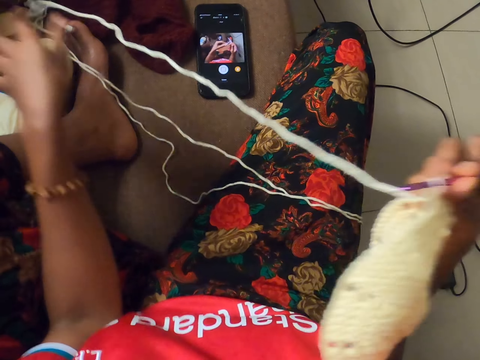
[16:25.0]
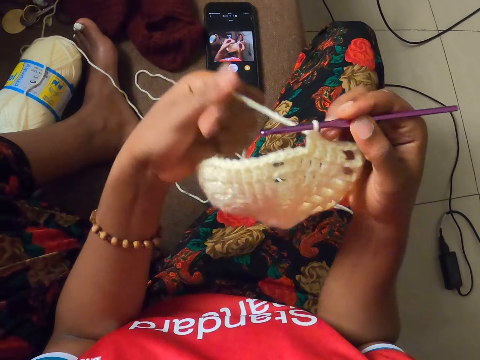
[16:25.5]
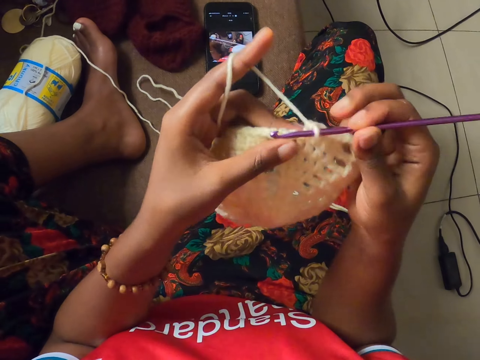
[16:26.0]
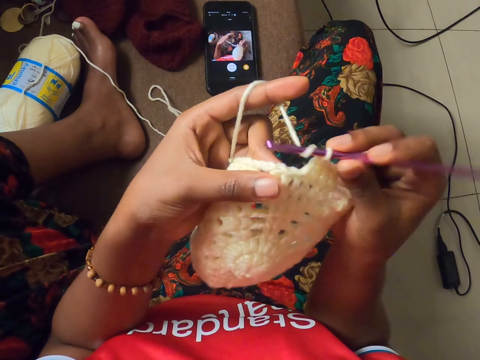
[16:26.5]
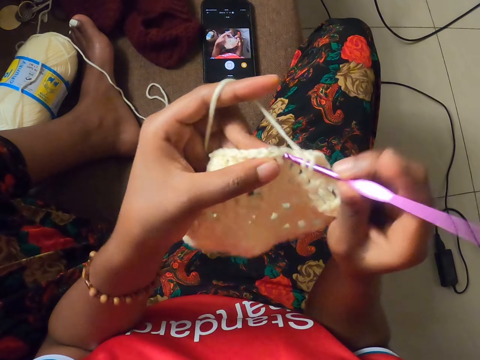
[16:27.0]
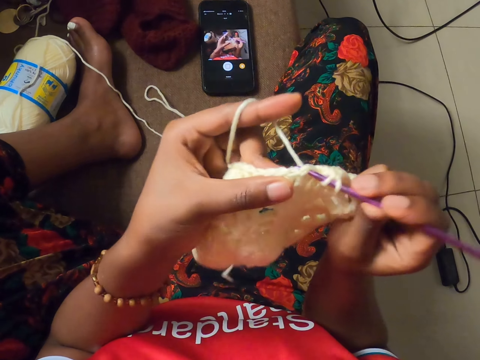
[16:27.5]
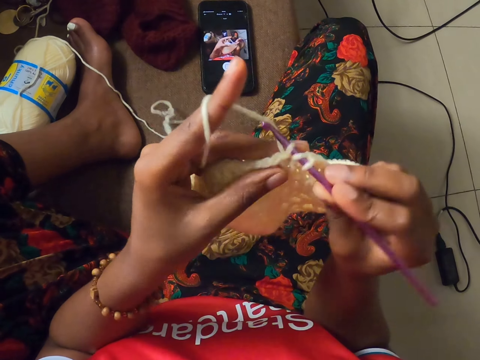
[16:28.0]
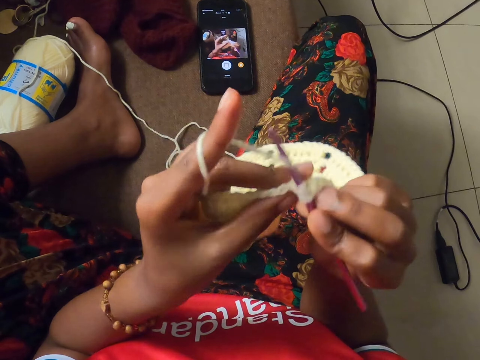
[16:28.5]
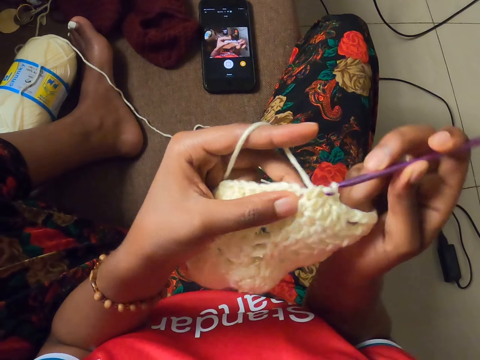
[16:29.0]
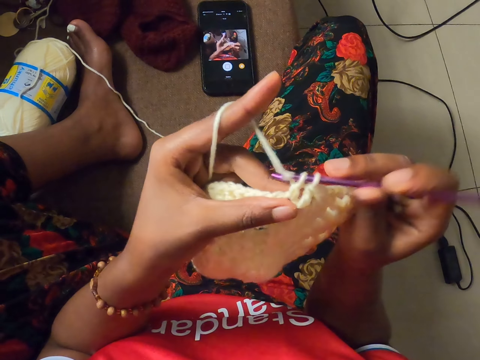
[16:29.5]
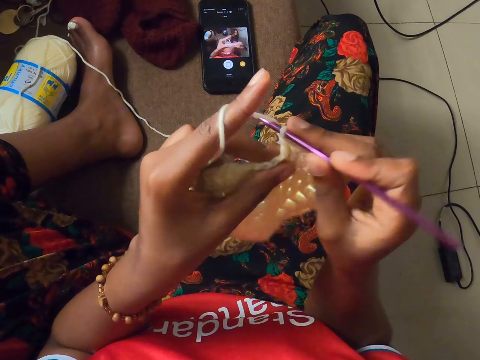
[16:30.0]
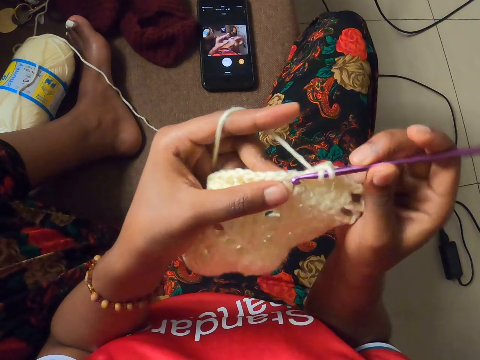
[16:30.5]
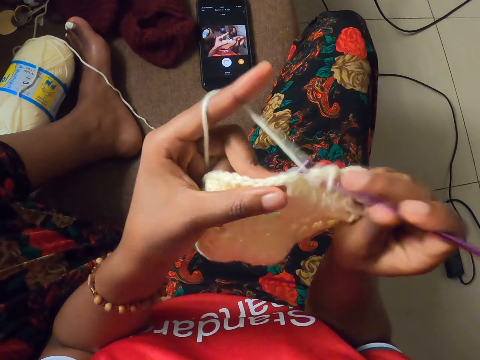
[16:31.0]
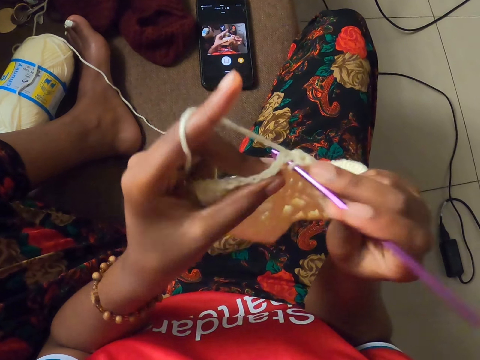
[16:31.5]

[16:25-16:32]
The camera wearer crochets the craft with a crochet hook in her right hand.

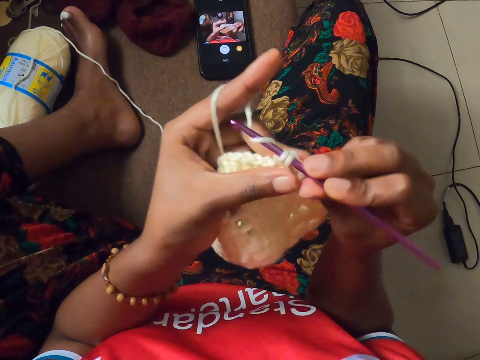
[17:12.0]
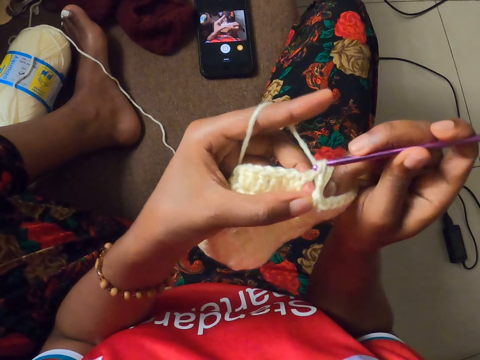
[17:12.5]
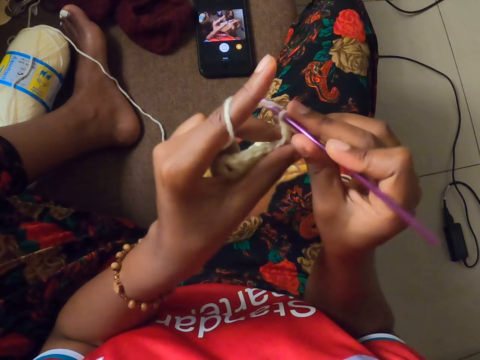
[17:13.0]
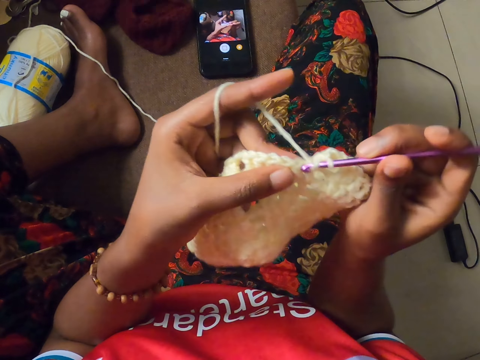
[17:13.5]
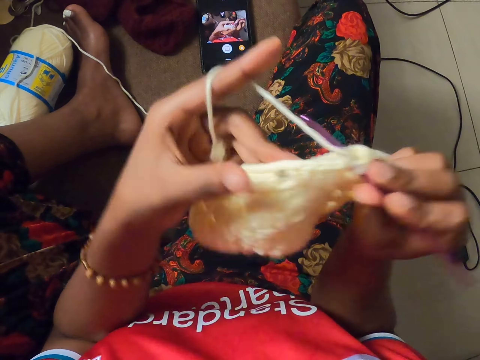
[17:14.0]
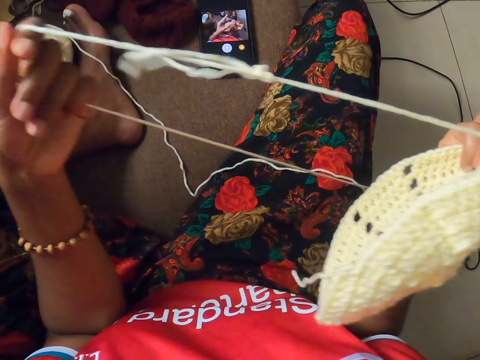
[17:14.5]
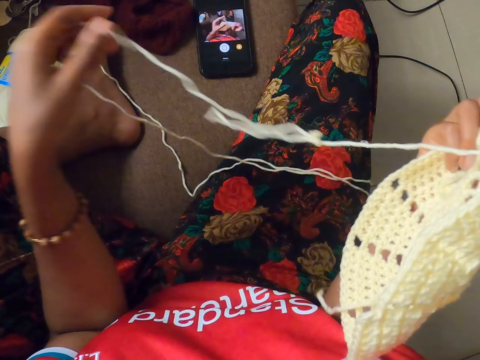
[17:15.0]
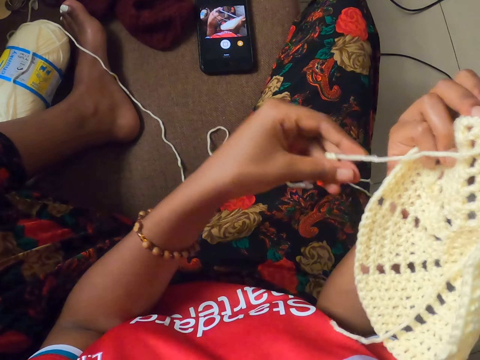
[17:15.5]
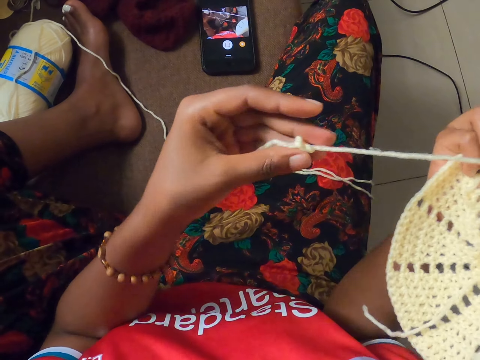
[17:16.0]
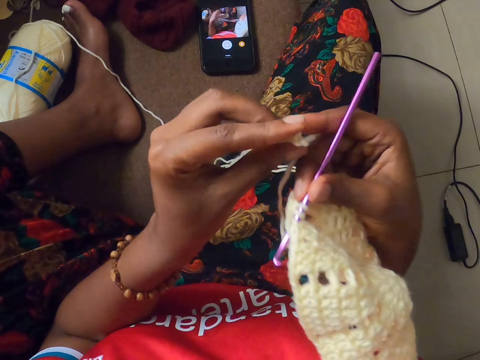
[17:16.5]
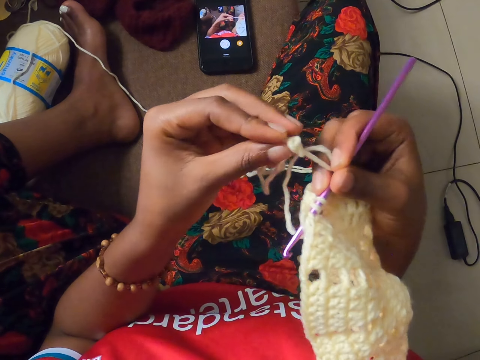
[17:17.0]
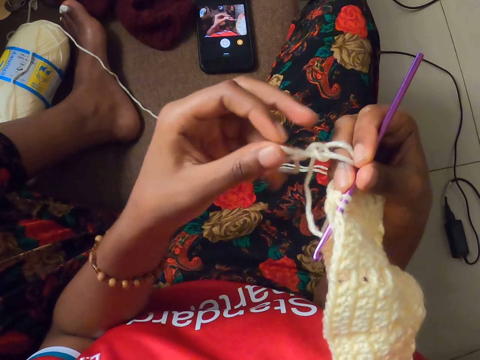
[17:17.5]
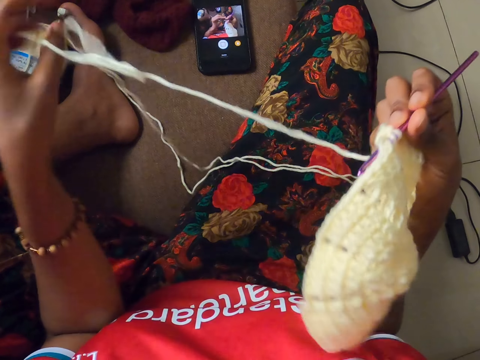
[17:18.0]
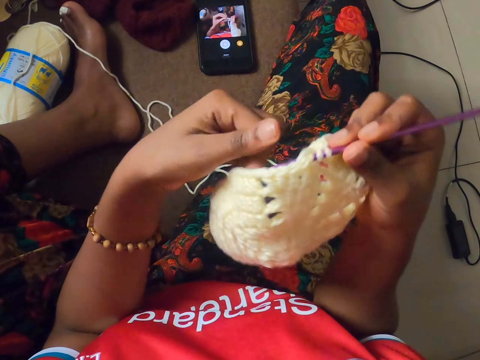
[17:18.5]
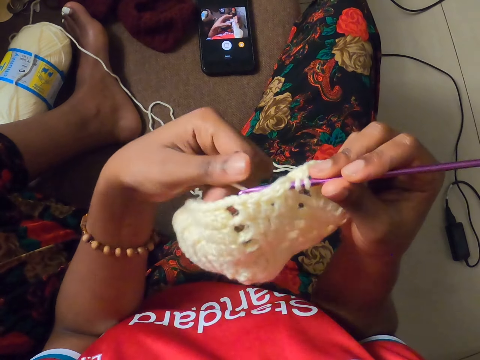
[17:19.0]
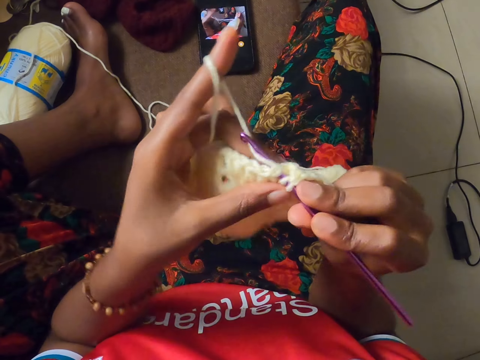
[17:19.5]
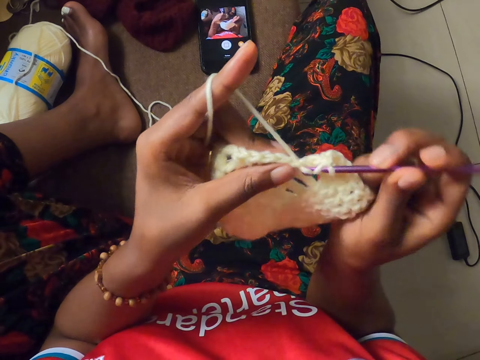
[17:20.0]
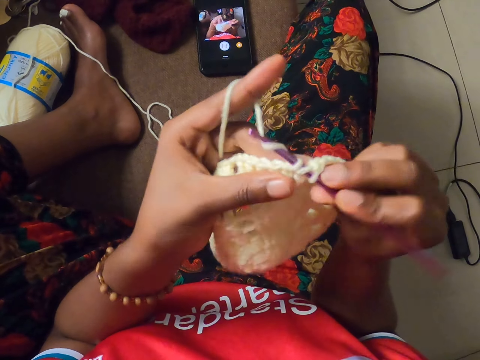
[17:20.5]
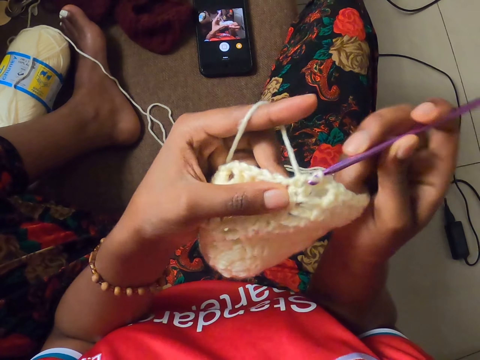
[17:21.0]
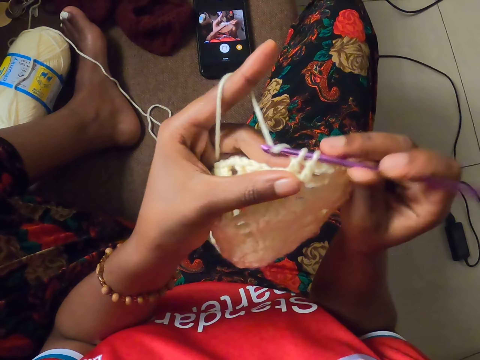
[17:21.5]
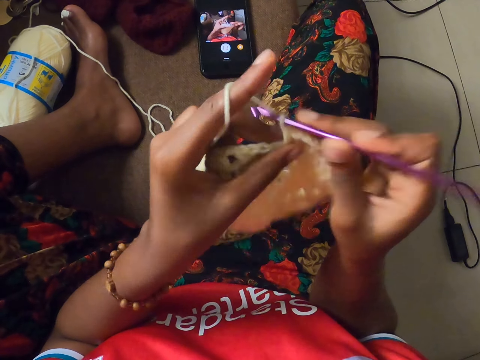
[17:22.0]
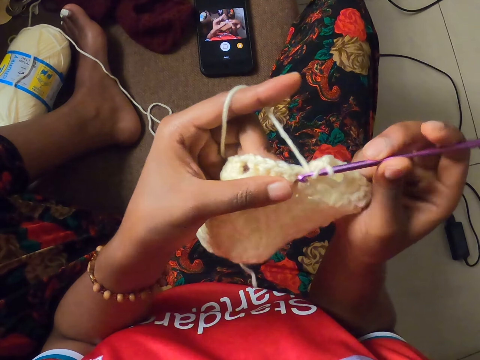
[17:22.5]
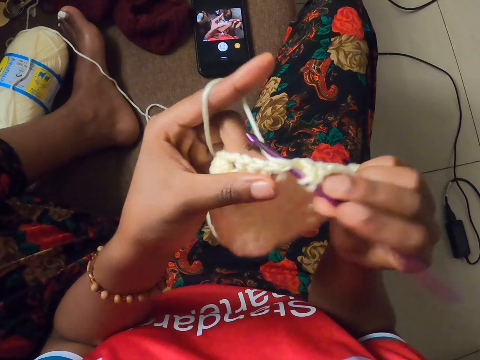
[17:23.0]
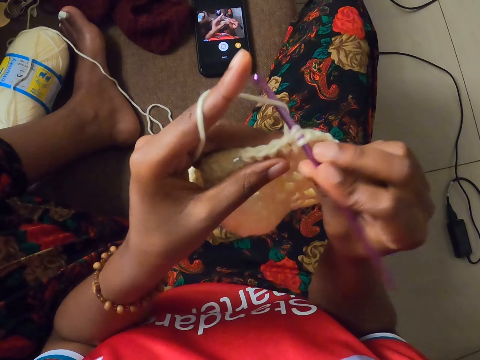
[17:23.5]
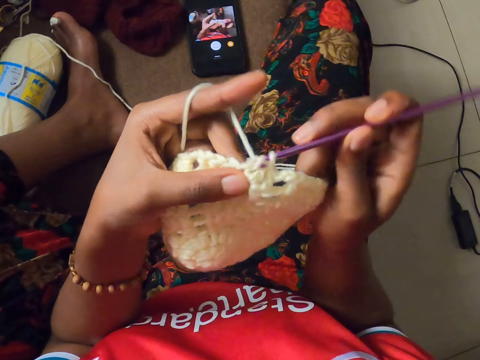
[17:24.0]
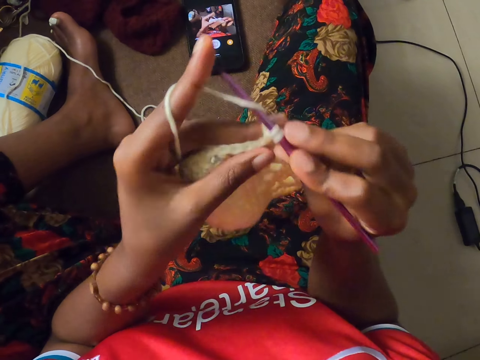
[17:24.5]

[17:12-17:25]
The camera wearer holds the craft with her right hand. She extends the yarn of wool with her left hand. She untangles the yarn of wool with her hands. She passes the craft from her right hand to her left hand. She crochets the craft with a crochet hook in her right hand.

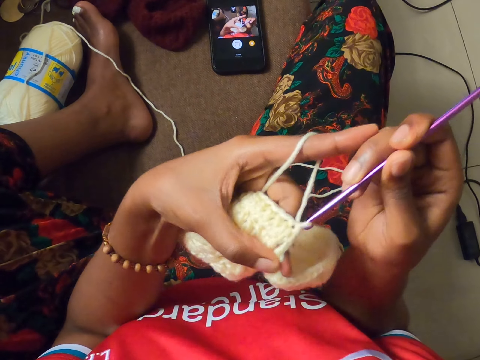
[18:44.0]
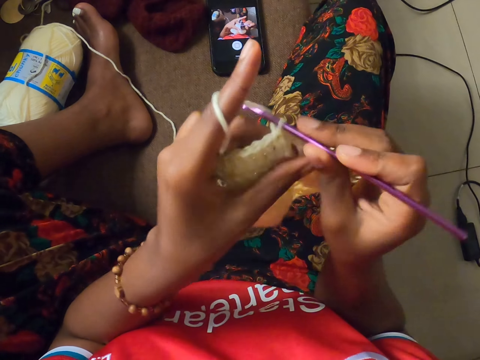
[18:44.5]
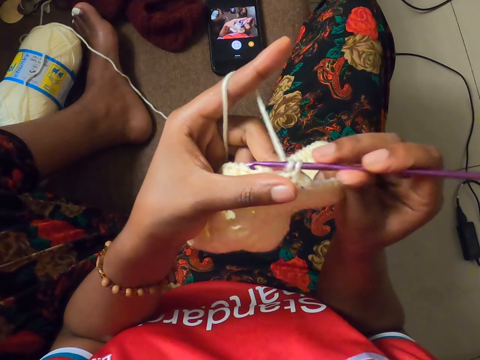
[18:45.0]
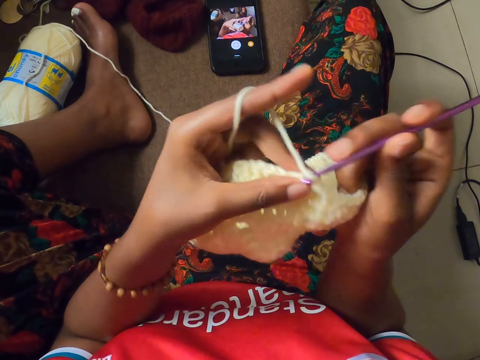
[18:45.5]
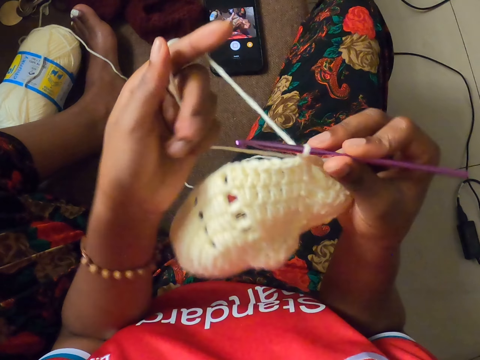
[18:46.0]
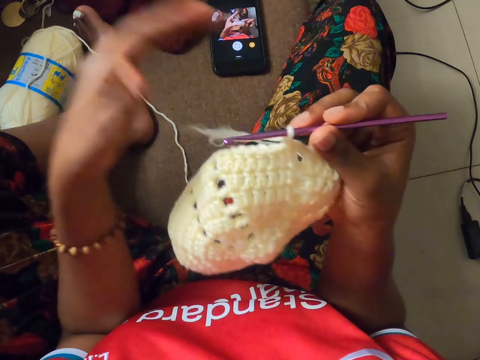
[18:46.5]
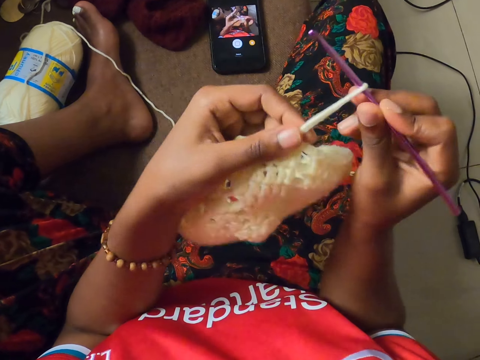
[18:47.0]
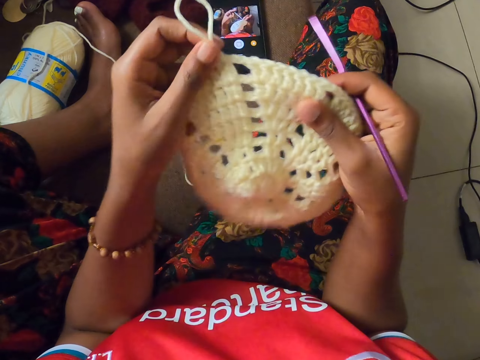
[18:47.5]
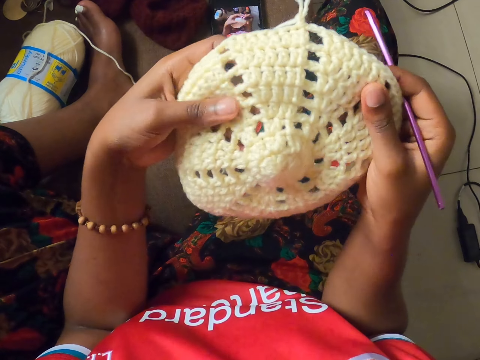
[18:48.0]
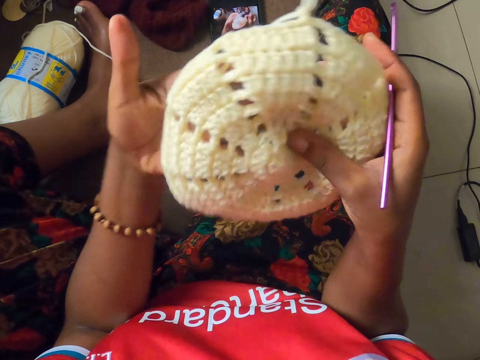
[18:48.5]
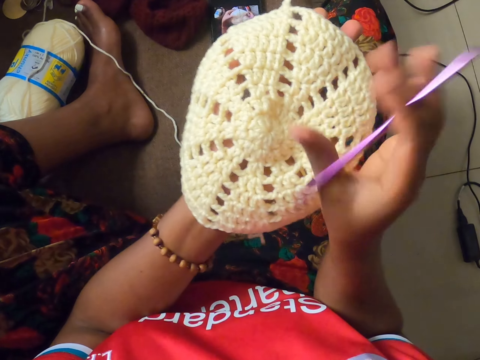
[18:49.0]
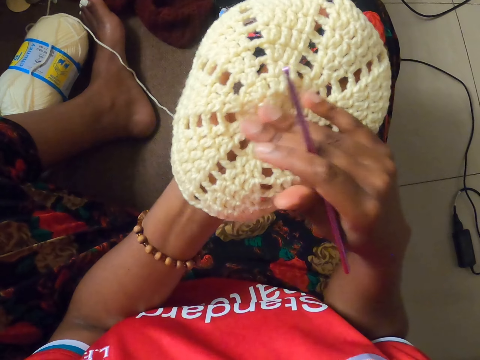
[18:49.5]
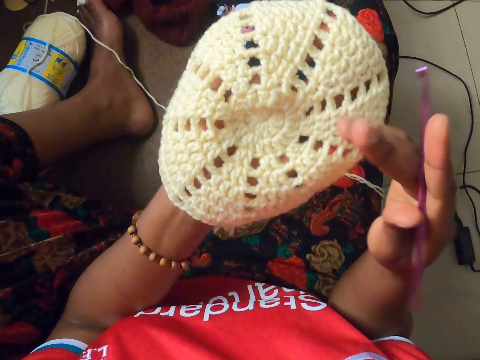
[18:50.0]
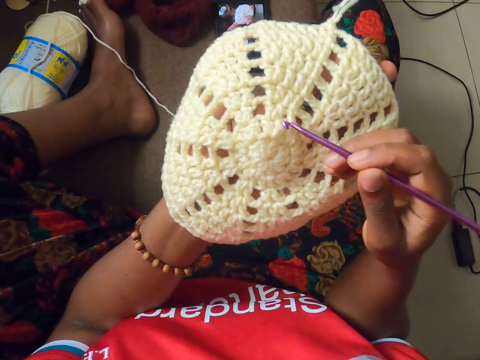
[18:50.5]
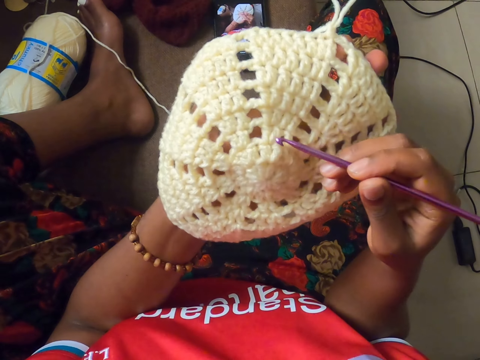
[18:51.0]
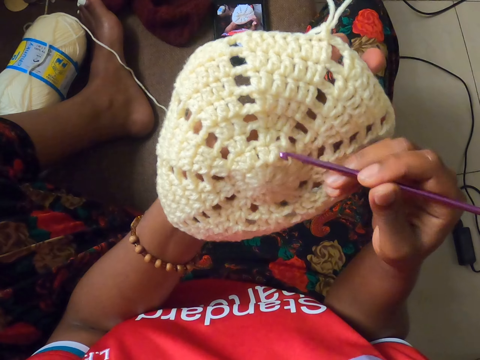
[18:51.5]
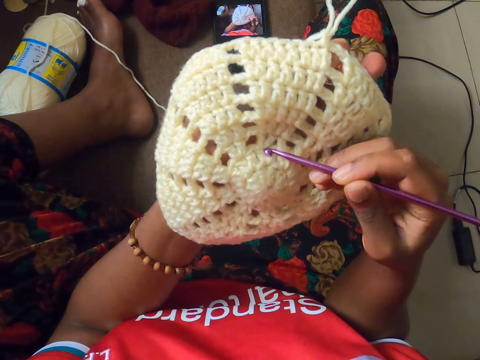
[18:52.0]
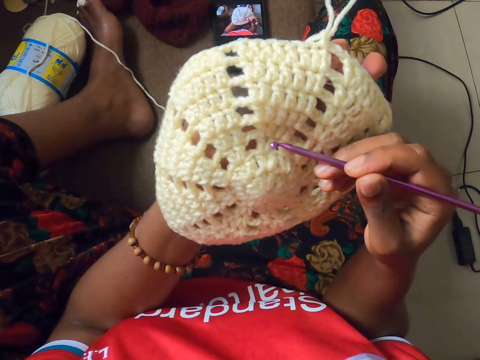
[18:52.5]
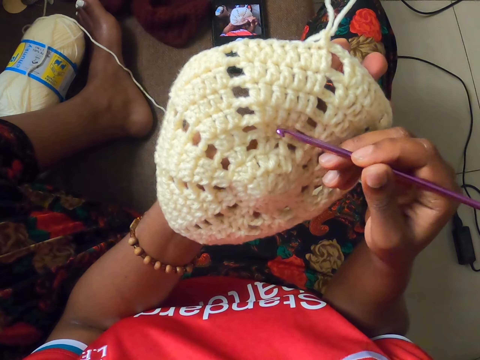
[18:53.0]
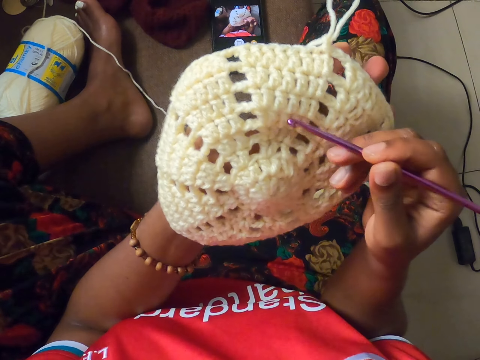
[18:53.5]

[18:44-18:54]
The camera wearer pulls the yarn with her left hand. She removes the crochet hook from the fabric with her right hand. She looks at the cloth. She adjusts the fabric with both hands. She counts the hole on the fabric with the crochet hook.
